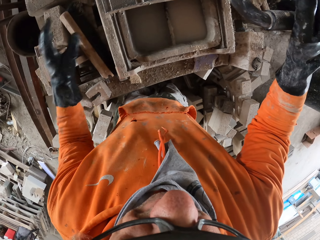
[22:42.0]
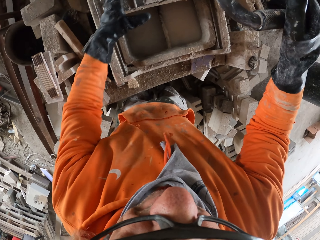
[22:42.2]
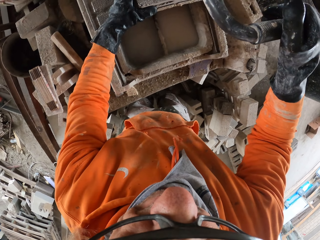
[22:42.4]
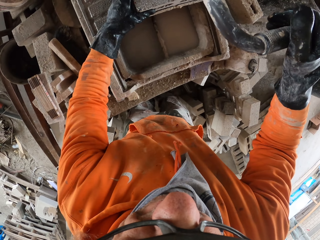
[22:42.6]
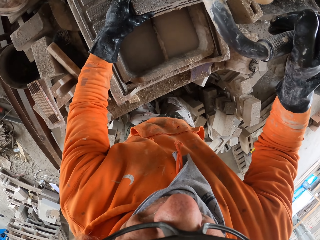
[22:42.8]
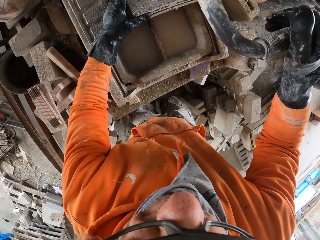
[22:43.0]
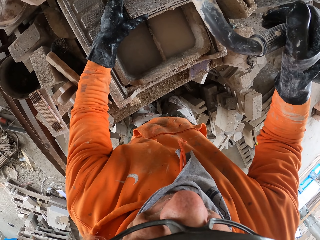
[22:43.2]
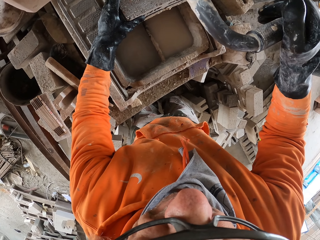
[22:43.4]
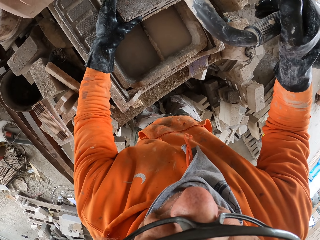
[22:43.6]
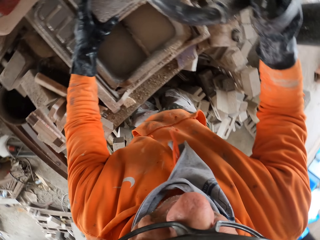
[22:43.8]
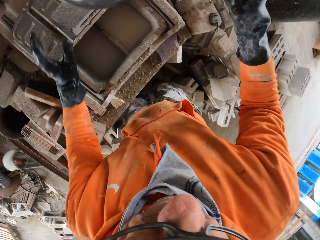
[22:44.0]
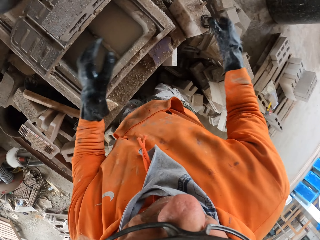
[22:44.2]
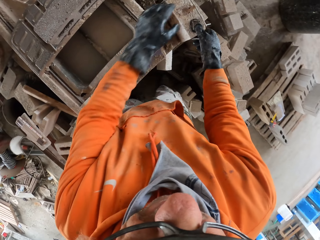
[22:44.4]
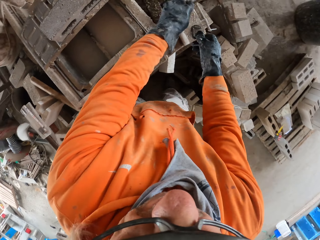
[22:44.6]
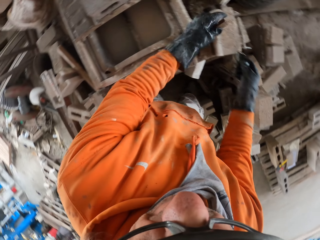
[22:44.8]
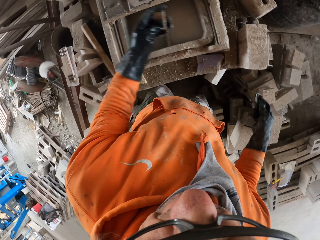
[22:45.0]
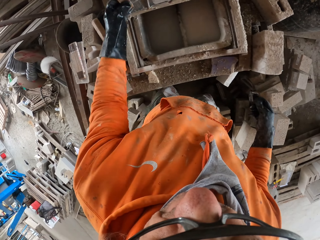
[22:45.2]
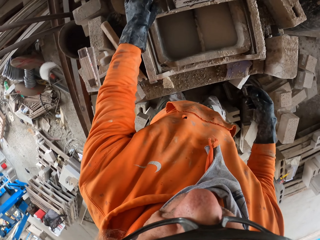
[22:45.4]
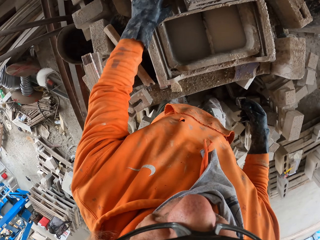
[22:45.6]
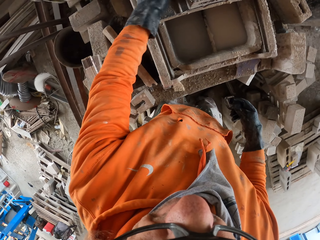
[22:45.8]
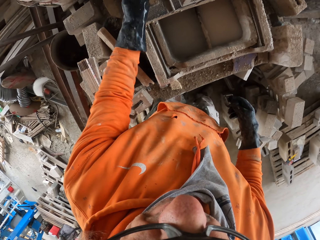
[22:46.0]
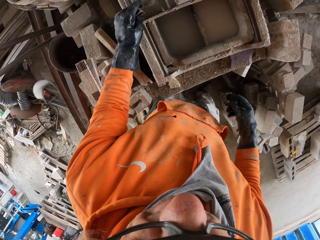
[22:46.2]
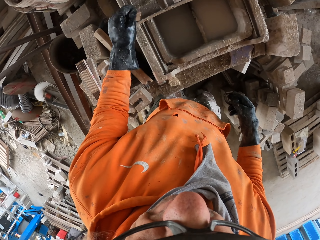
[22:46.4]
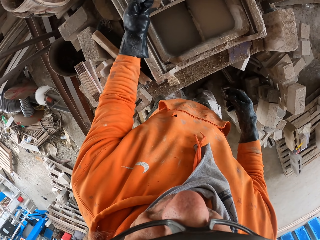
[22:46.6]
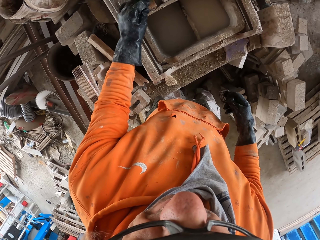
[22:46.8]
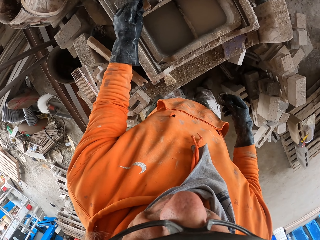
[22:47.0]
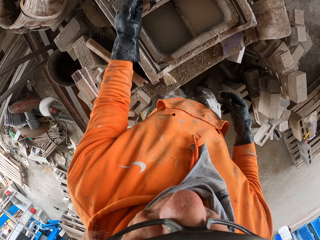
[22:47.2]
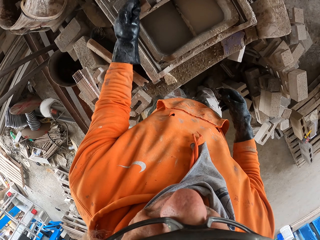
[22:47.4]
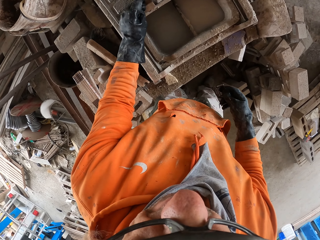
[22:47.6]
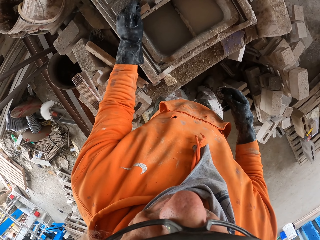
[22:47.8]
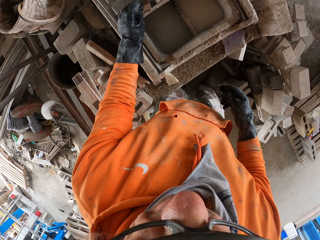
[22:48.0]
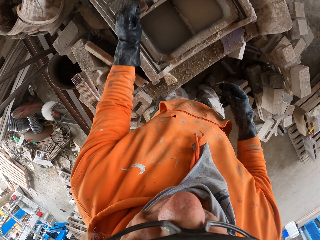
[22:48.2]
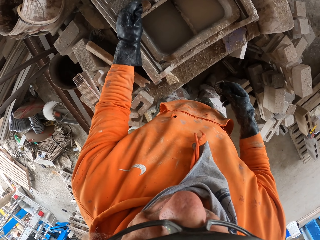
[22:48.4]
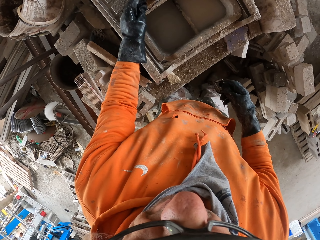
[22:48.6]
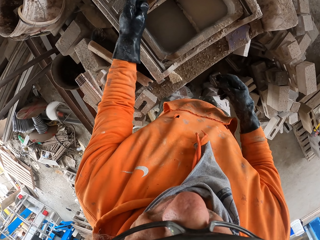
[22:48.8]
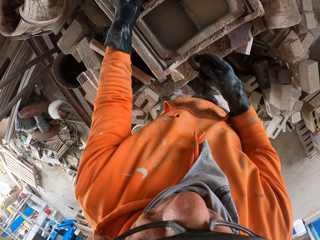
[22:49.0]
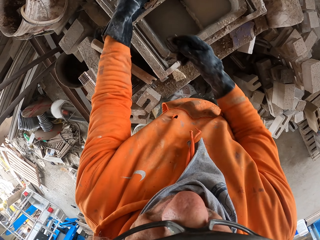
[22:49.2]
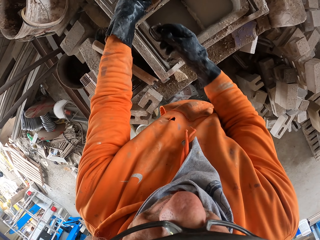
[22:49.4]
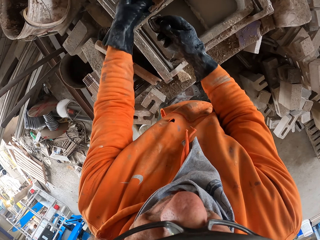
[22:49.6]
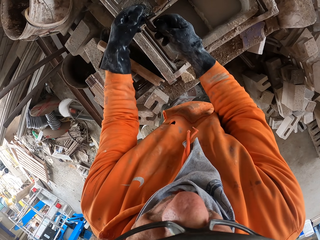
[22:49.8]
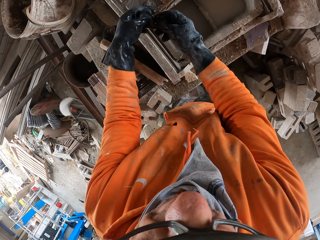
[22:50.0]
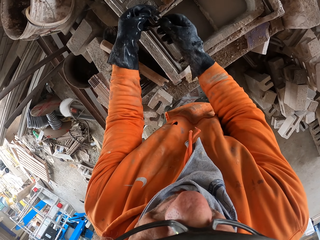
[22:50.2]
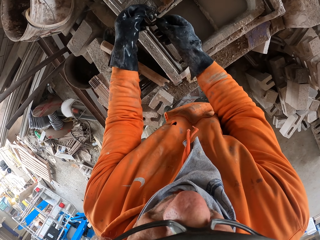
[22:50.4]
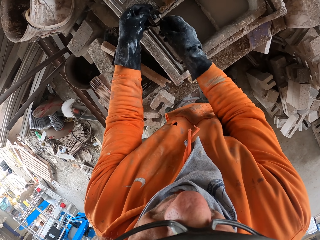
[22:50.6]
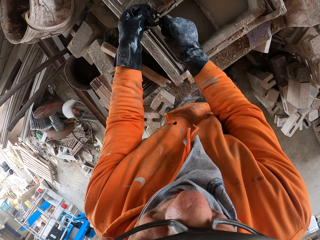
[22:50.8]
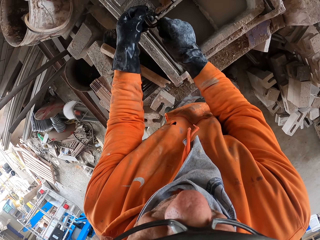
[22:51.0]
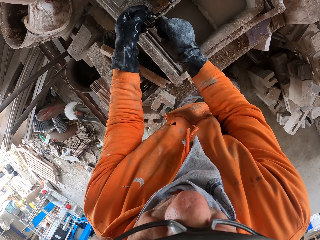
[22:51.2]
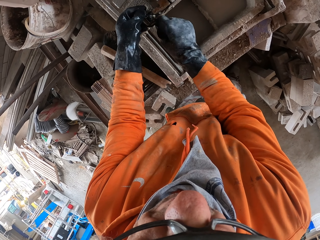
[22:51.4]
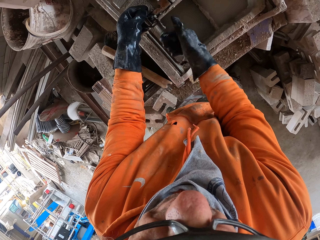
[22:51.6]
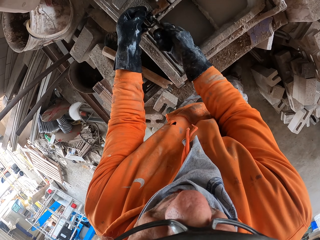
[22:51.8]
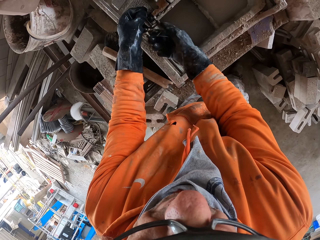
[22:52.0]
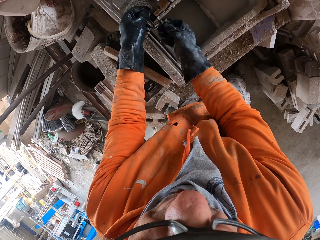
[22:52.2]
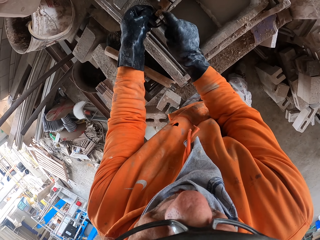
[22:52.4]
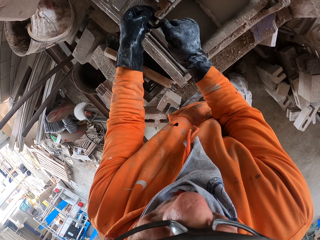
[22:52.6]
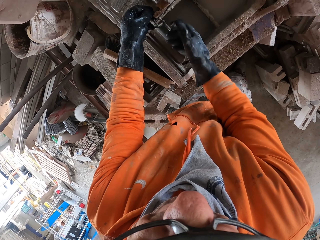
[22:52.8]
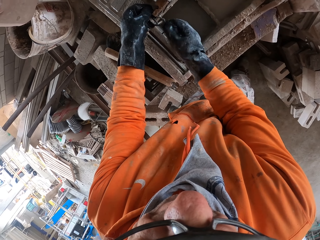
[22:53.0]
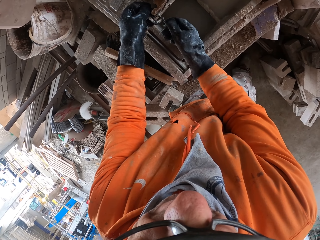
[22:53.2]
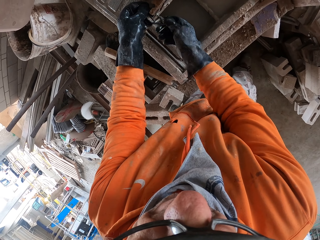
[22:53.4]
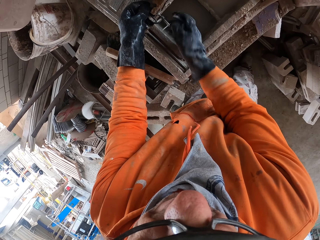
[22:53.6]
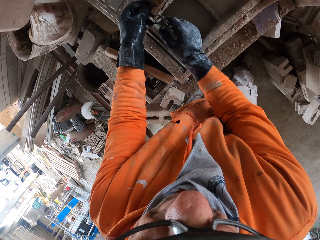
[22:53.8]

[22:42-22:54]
The camera wearer puts down a tape measure. They cut a block with a machine. They fix the wood cutter. They pick up the block. They fix the machine. They cut a piece of wood with the machine. They measure the piece of wood.

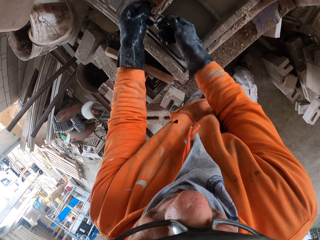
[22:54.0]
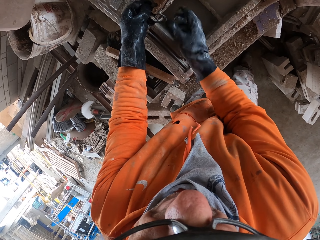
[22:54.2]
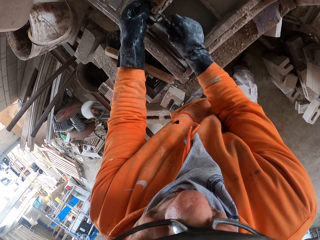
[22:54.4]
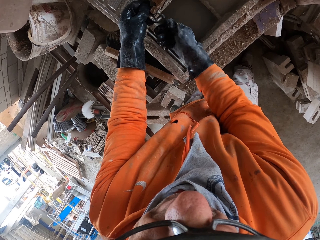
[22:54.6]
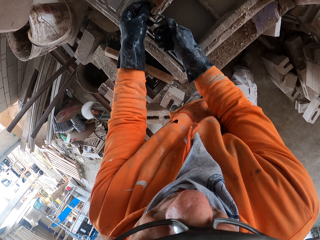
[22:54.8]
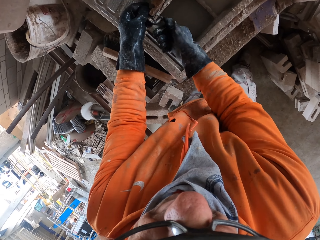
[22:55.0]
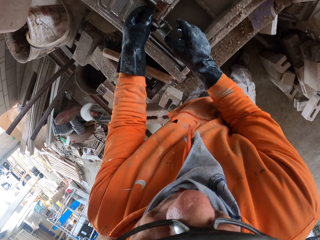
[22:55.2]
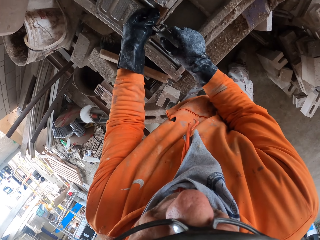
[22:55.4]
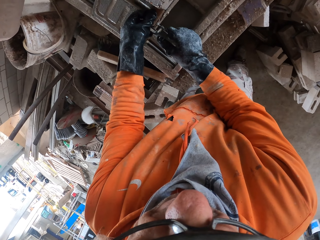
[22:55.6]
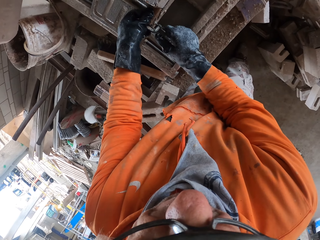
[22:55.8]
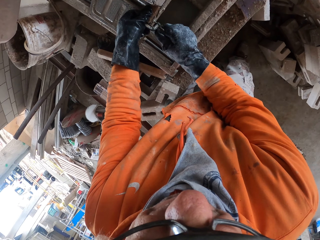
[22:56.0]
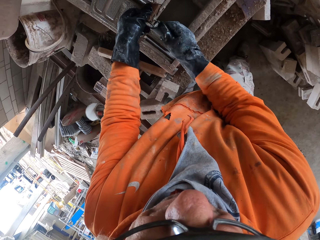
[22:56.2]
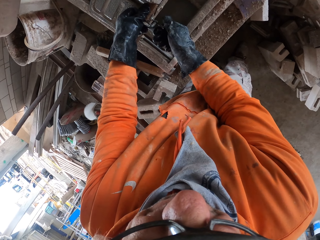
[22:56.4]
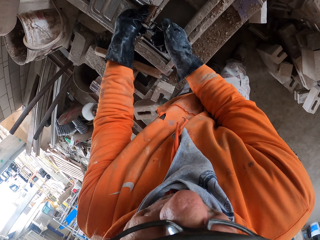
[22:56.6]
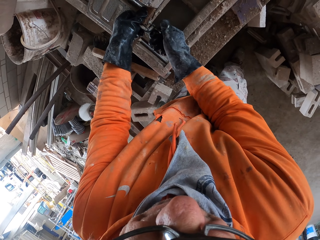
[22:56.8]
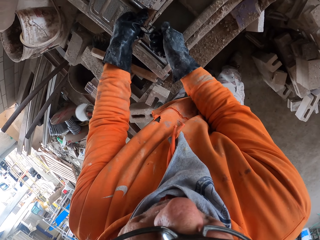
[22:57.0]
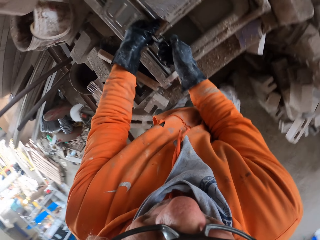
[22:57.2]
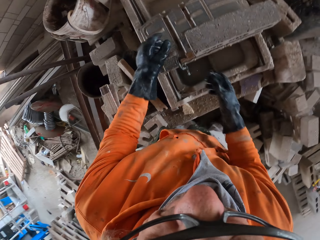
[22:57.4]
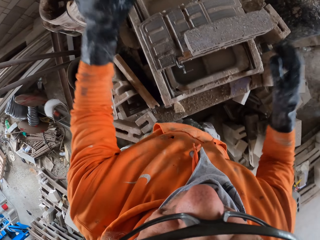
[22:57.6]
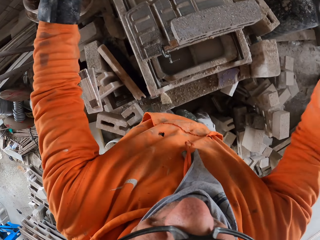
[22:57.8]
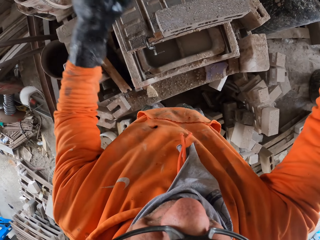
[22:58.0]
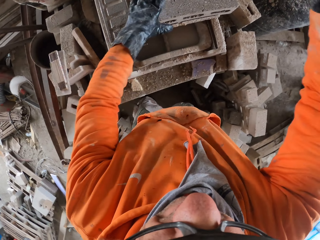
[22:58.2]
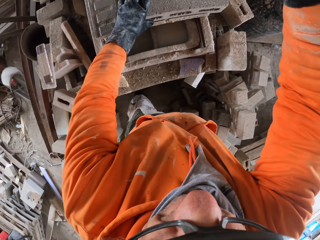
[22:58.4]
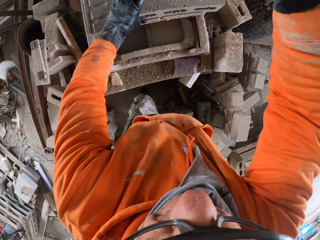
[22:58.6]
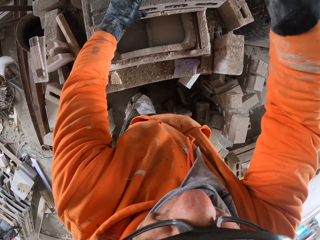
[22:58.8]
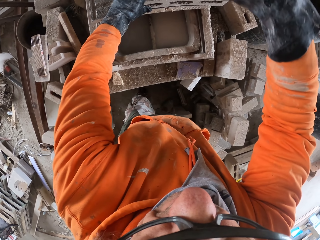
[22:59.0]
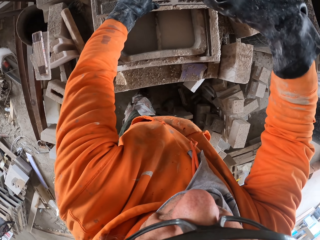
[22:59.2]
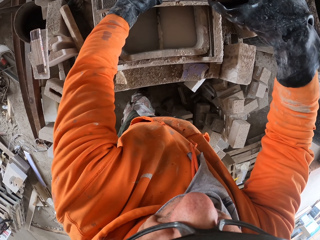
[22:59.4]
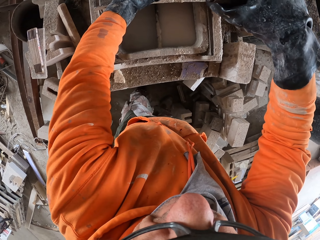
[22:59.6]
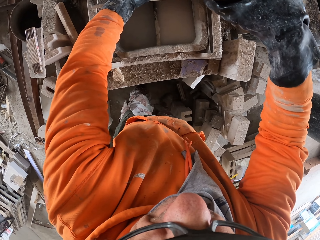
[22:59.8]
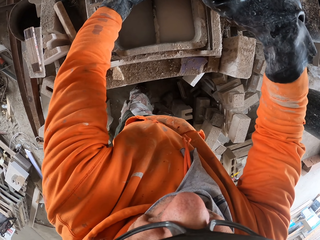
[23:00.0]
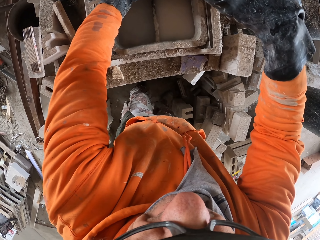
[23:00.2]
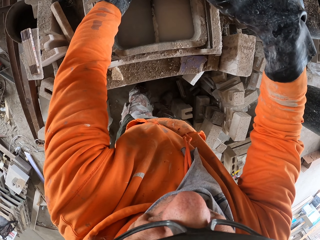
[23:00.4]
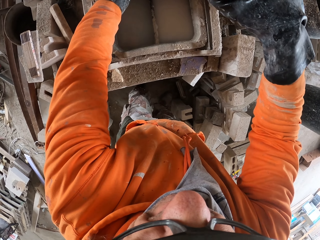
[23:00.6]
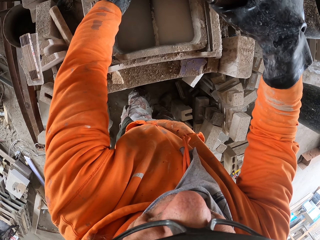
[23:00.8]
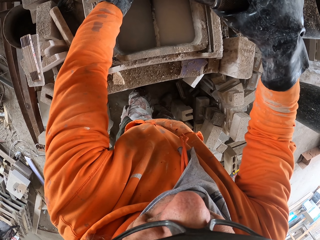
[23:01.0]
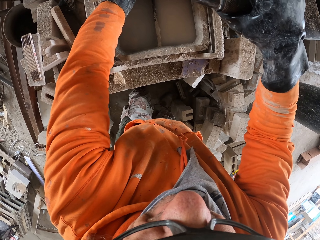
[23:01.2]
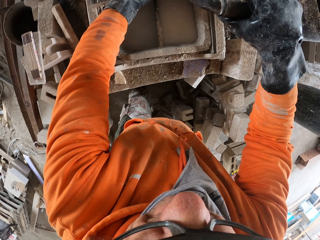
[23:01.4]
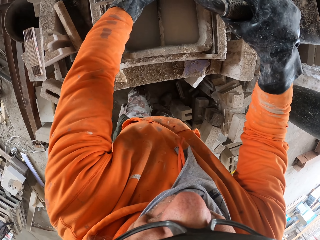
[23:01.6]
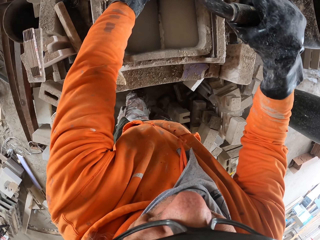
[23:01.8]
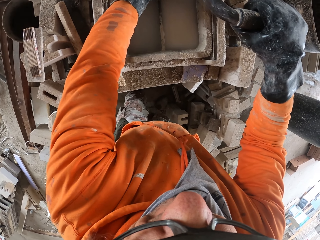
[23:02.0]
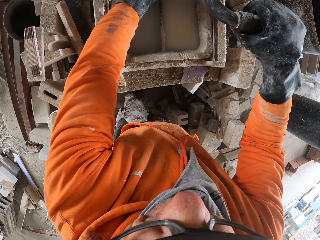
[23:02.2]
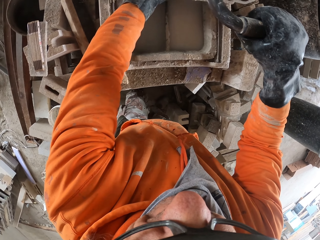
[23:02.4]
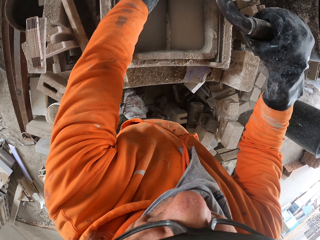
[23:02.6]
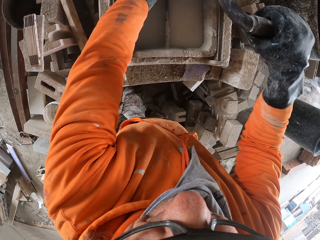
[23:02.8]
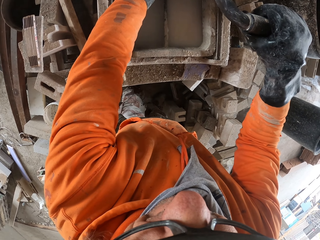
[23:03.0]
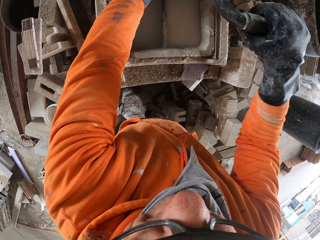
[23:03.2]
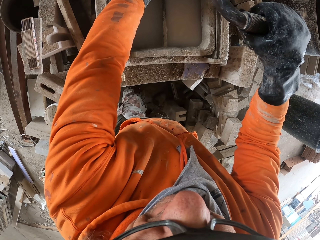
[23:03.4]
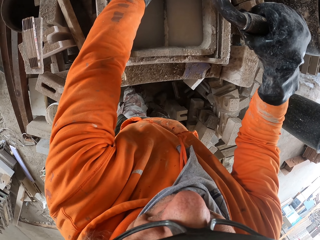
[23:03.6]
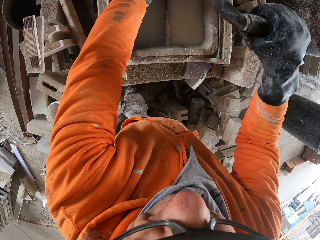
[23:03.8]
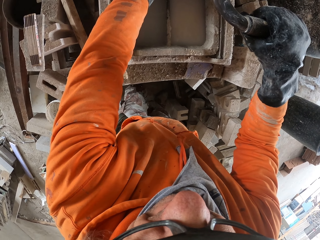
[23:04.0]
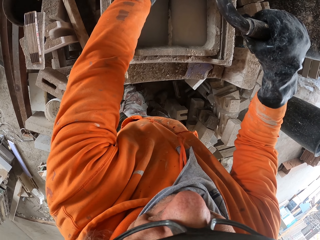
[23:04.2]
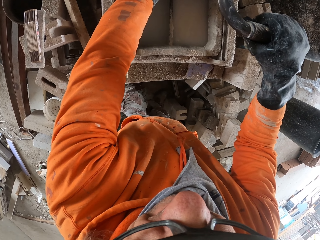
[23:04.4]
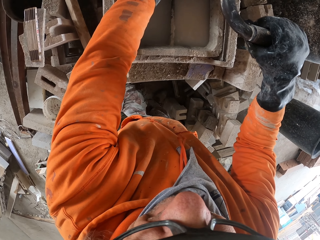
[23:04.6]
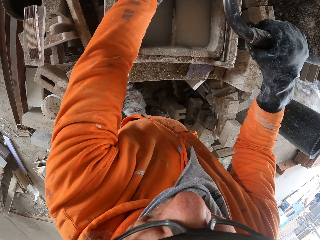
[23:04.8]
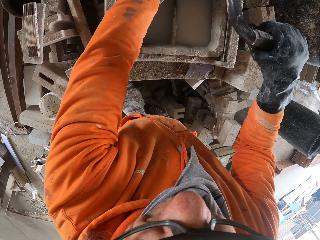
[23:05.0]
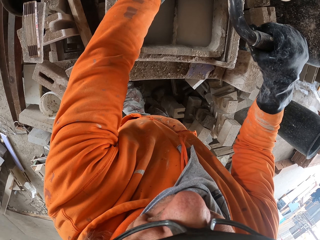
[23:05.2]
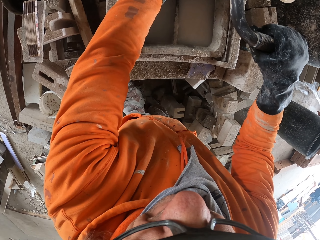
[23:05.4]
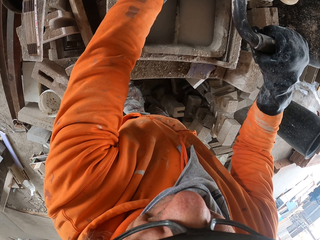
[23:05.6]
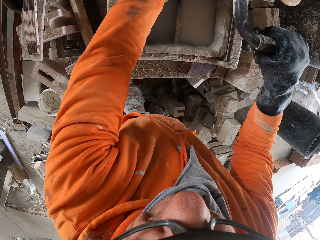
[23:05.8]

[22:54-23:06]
The camera wearer adjusts a meter gauge on a piece of wood. They cut the piece of wood with a machine.
